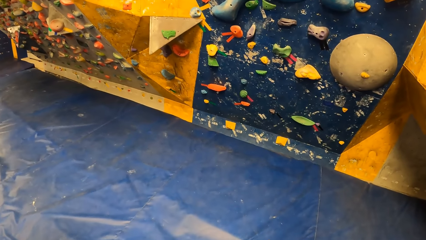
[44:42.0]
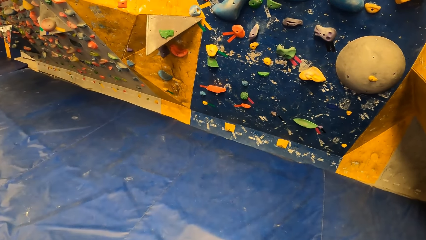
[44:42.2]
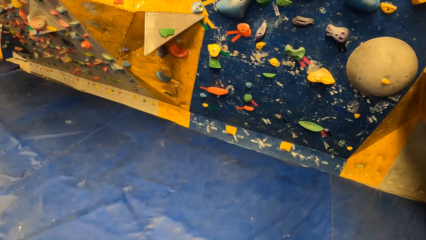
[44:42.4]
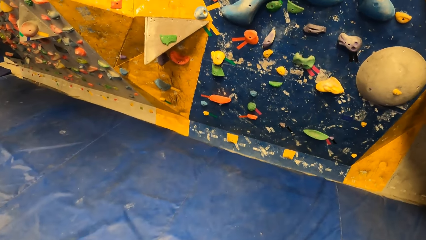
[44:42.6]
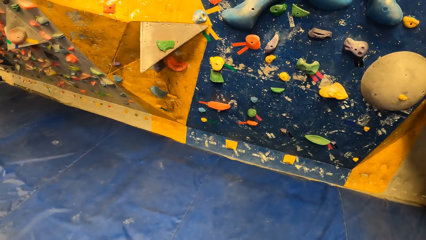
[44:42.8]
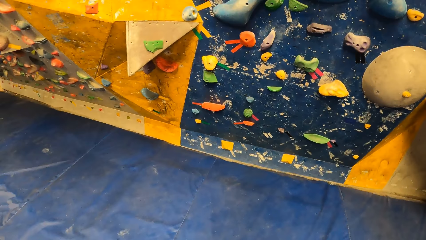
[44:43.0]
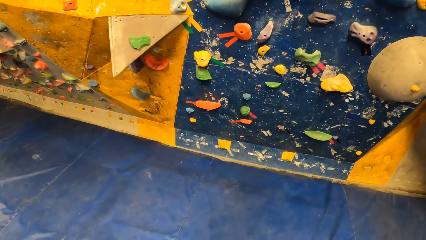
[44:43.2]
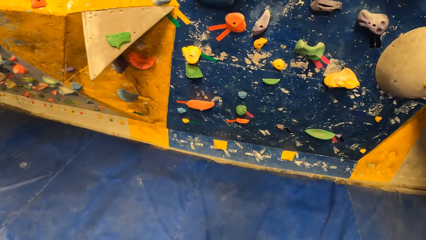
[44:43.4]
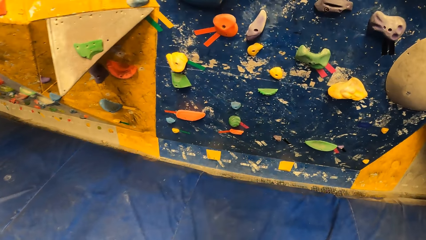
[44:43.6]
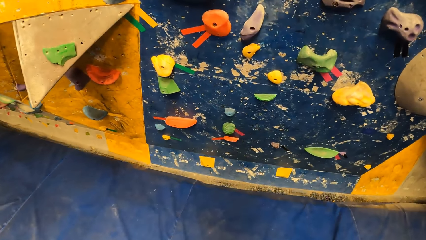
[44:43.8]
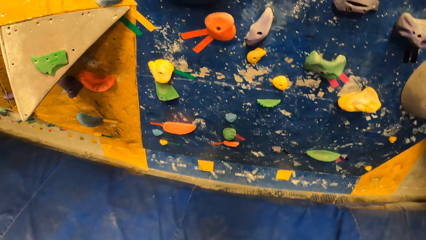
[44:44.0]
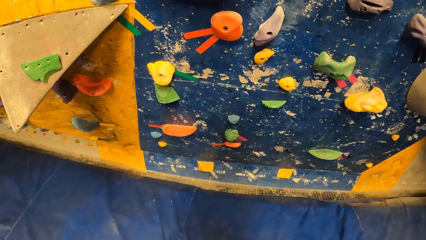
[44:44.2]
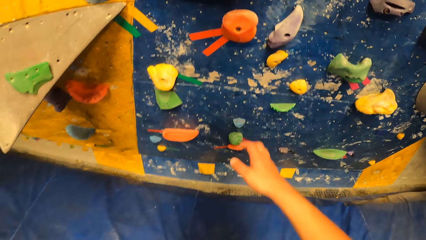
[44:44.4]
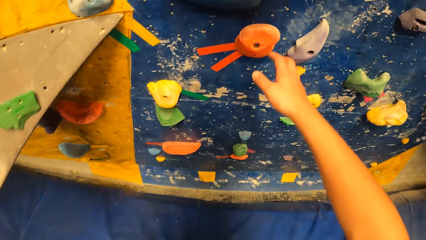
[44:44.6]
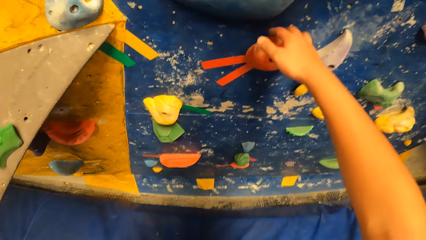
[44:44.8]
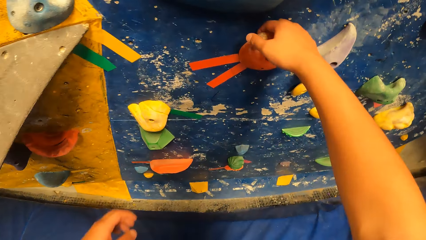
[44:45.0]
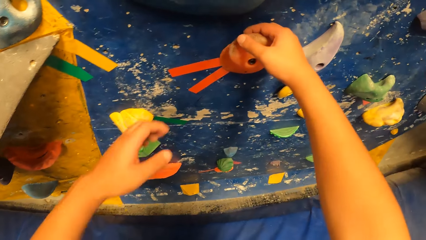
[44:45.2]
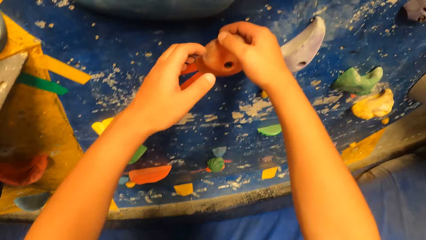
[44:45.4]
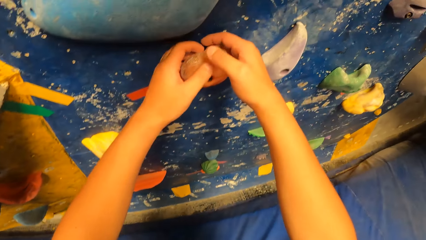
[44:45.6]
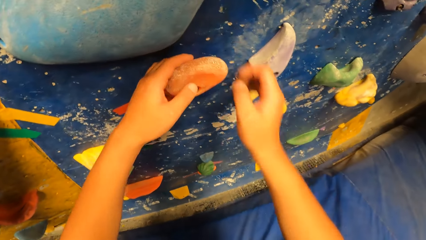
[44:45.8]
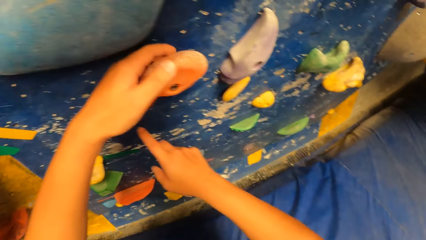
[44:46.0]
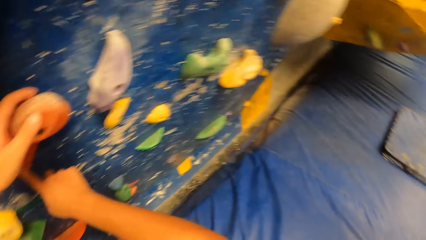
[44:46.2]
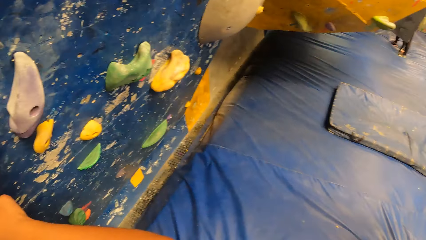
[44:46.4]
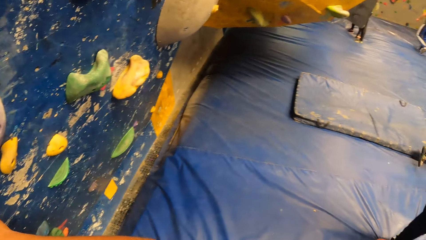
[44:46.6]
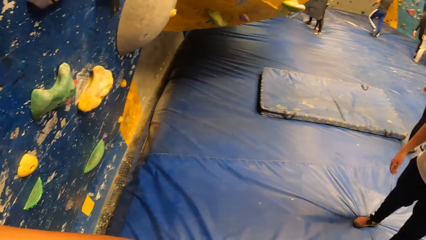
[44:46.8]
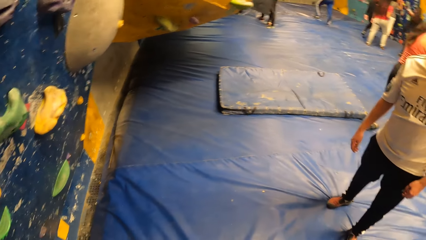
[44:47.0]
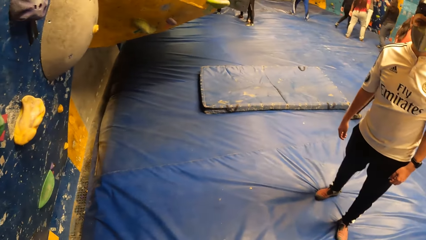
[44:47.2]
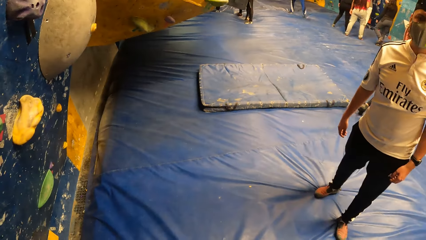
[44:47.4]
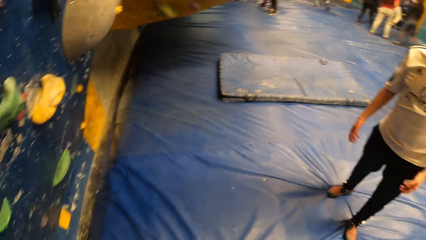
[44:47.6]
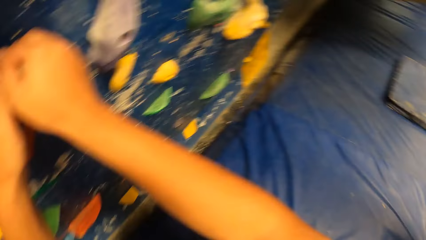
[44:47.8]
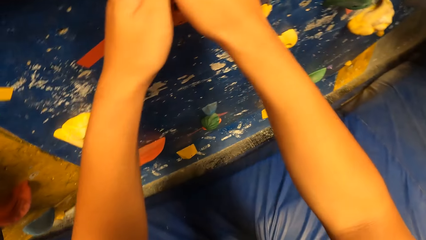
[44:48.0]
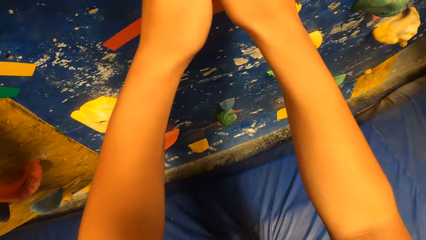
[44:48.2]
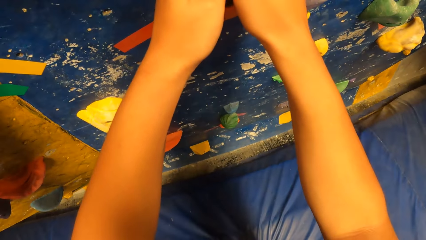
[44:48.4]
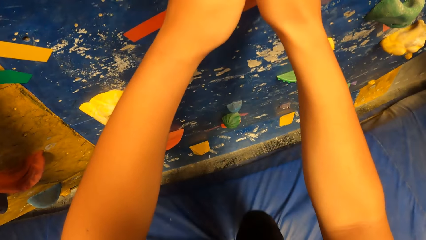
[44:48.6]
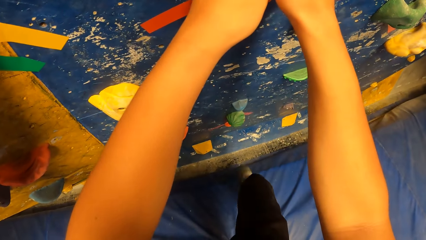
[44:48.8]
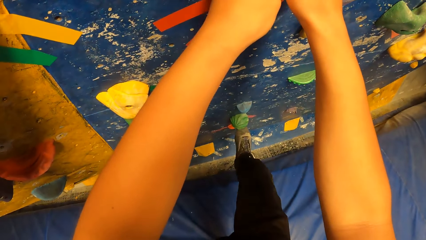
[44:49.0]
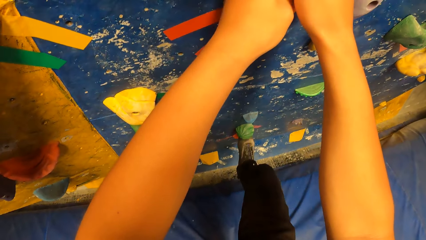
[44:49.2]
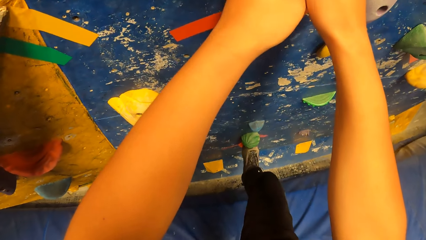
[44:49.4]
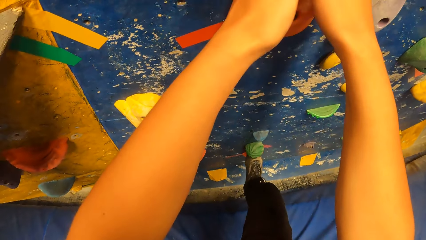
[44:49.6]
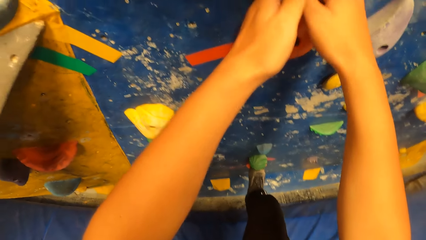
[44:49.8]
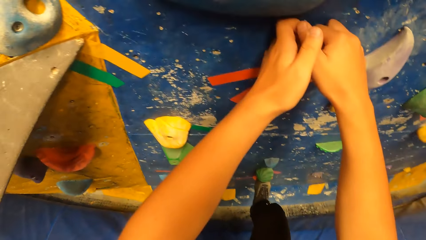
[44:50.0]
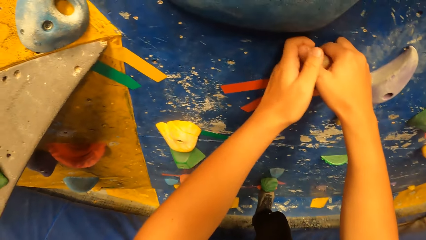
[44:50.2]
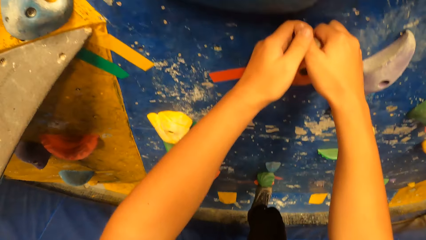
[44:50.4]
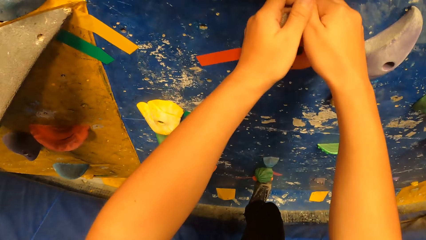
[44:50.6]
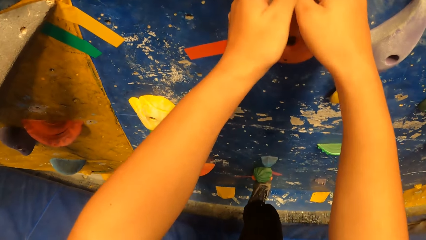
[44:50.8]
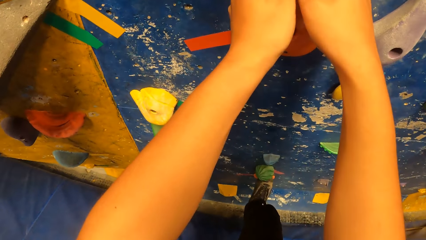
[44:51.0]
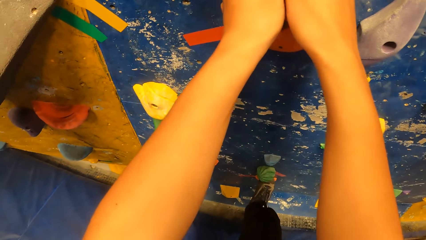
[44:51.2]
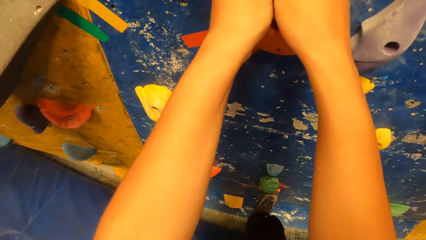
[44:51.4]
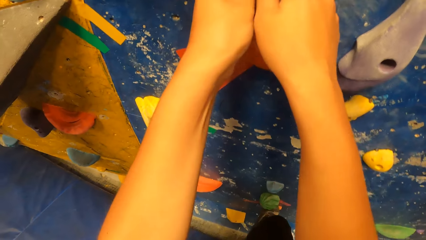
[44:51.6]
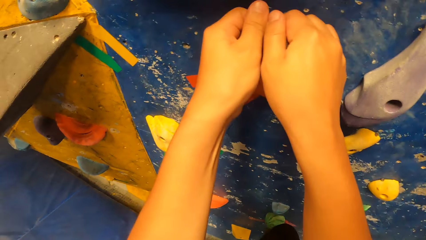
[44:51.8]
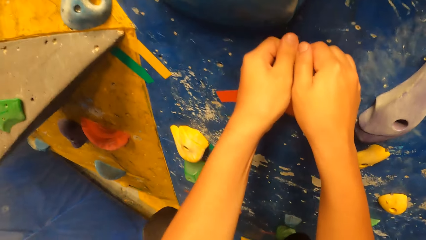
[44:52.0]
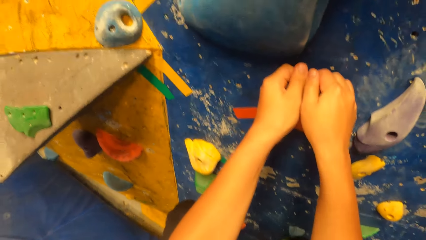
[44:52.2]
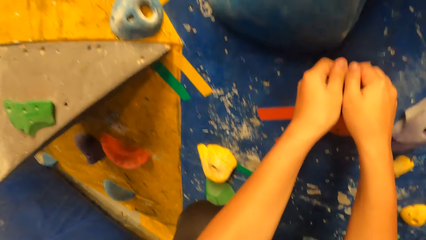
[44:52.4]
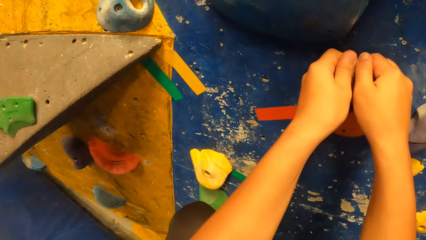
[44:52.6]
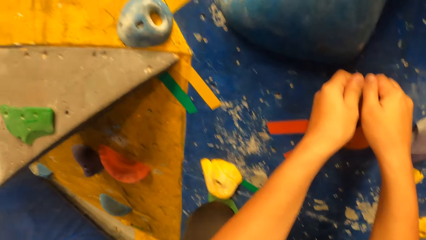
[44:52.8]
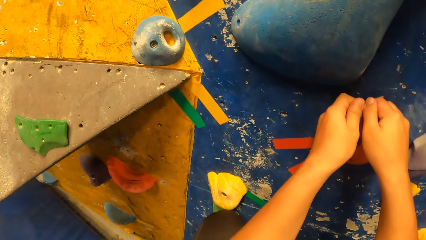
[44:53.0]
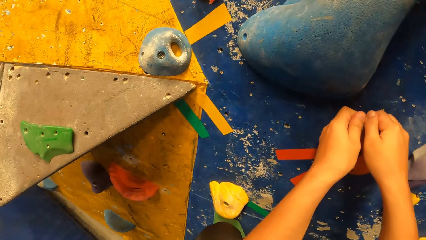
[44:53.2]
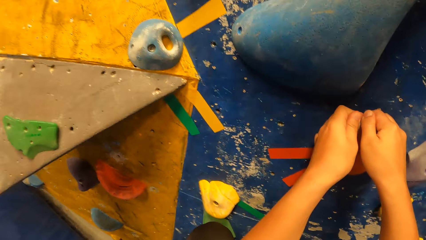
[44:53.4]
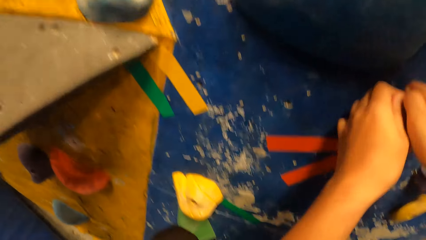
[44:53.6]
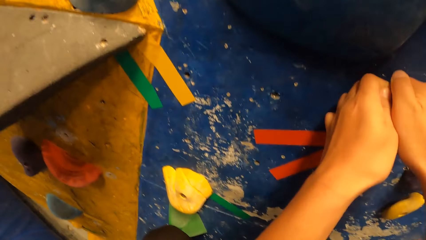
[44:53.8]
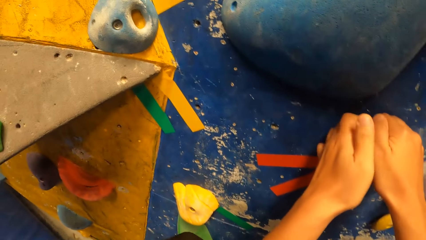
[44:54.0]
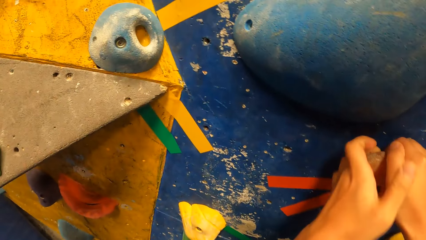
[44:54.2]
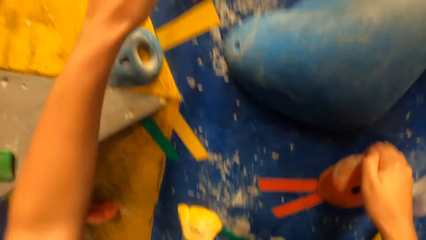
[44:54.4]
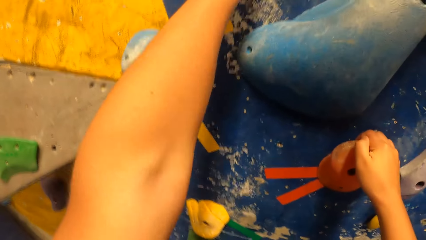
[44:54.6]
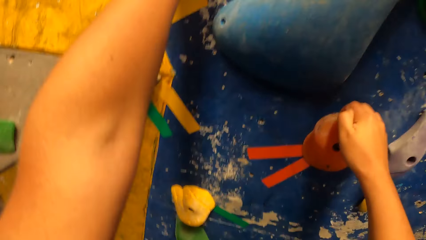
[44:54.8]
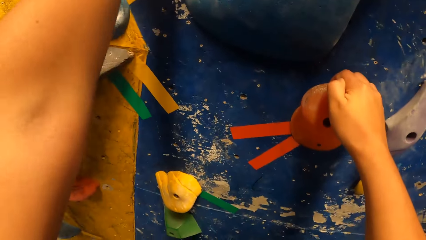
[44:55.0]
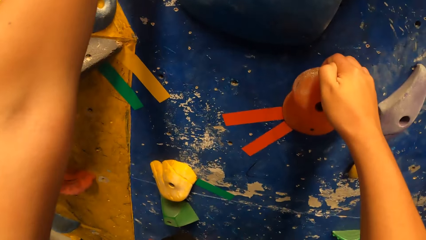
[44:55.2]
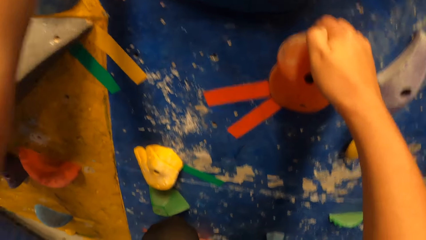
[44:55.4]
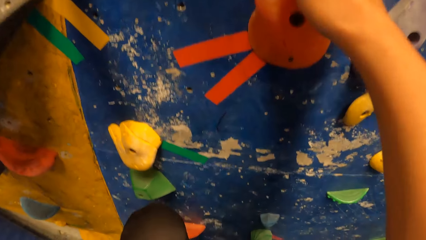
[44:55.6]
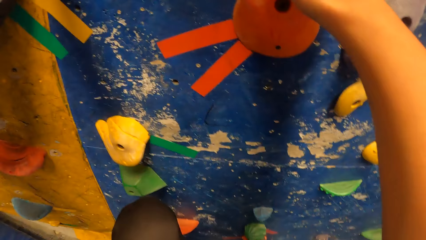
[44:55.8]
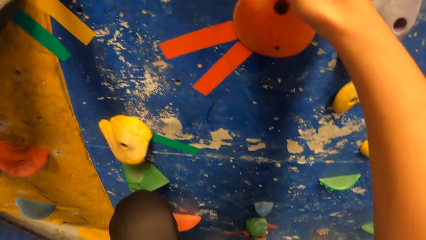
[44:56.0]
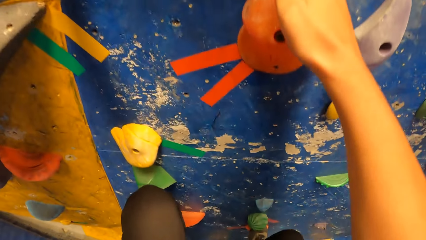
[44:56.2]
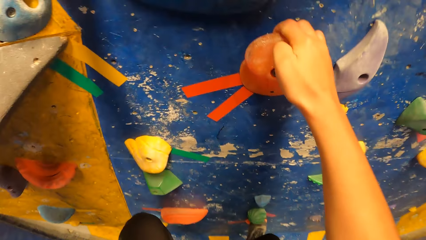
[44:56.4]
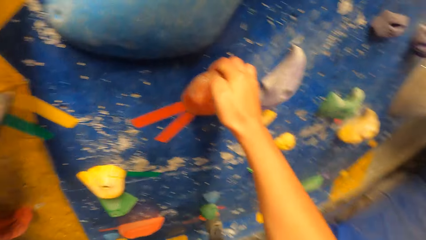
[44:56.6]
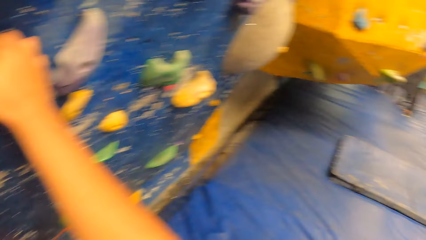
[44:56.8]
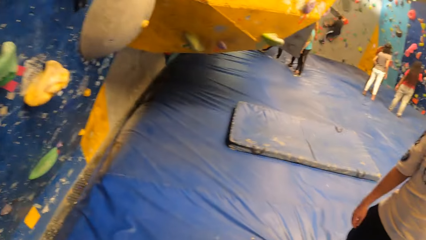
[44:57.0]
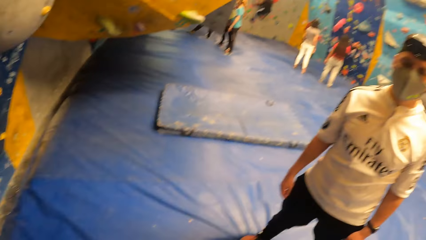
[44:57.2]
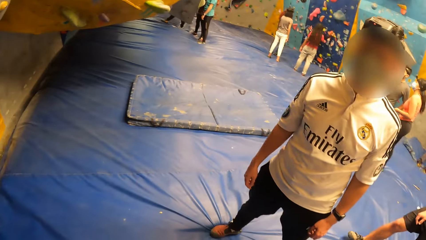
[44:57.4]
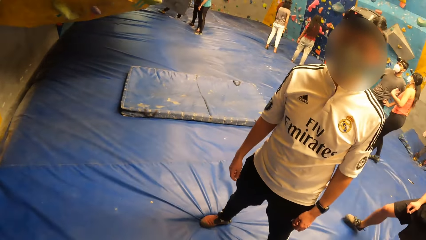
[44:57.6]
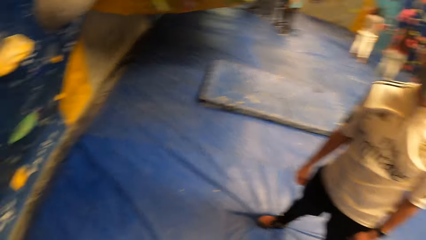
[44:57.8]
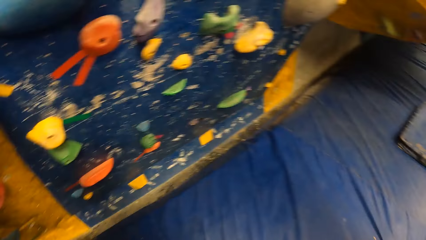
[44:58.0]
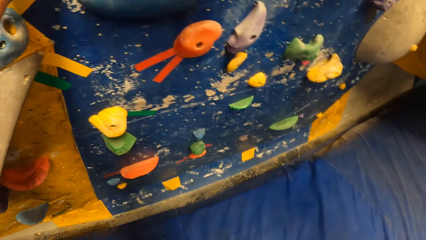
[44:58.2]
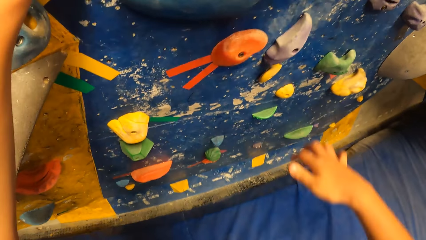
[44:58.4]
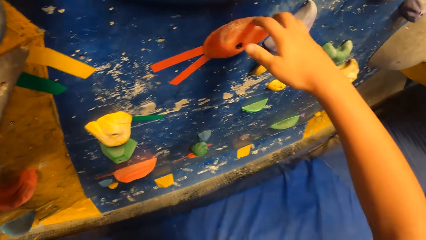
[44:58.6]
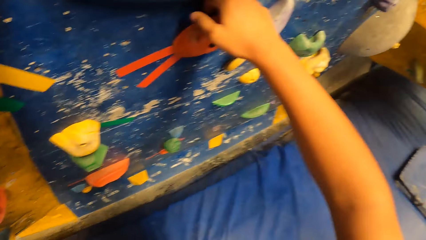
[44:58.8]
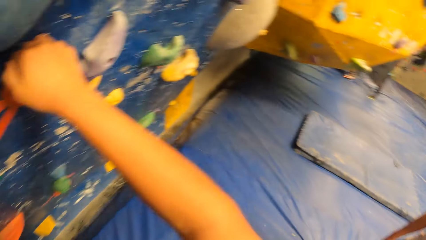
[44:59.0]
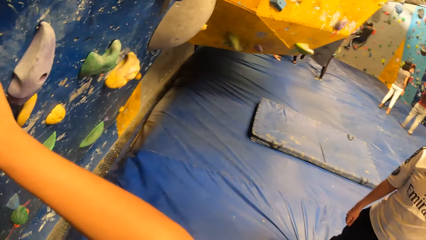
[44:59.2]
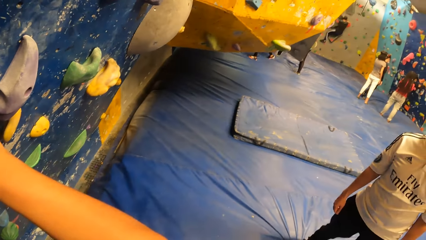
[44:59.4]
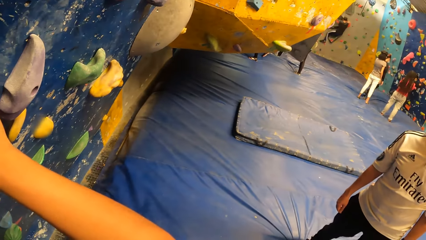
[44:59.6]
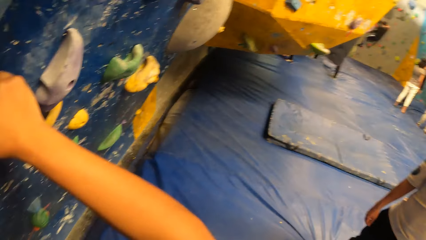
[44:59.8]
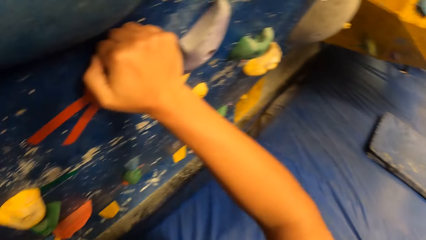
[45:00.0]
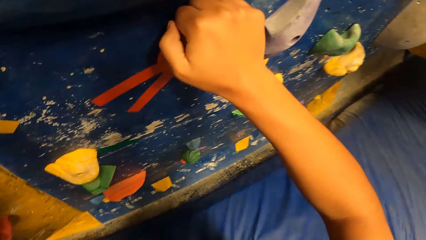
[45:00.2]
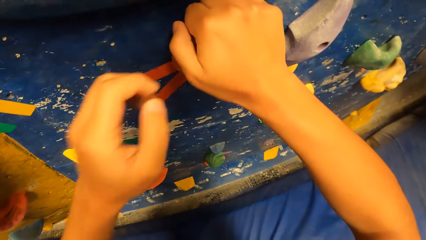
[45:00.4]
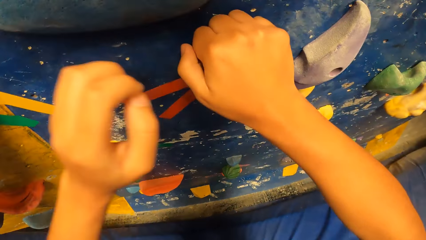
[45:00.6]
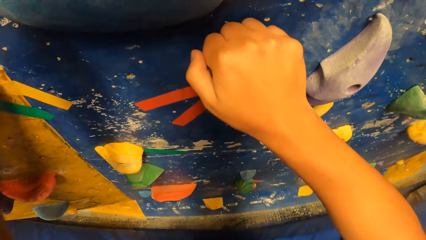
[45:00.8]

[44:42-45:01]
The camera wearer grabs a foothold with his right hand. He grabs the foothold with his left hand. He looks around the rock climbing room. He interacts with the man. He climbs the rocks. He places his right foot on the wall. He climbs the wall. He drops from the wall and grabs a foothold with his right hand.
